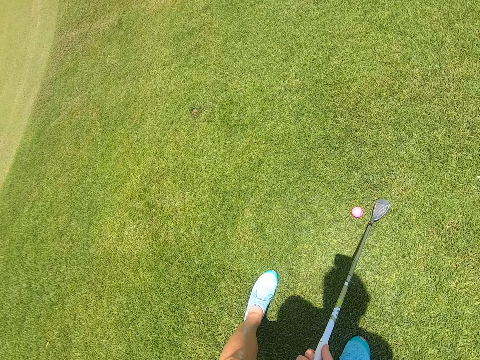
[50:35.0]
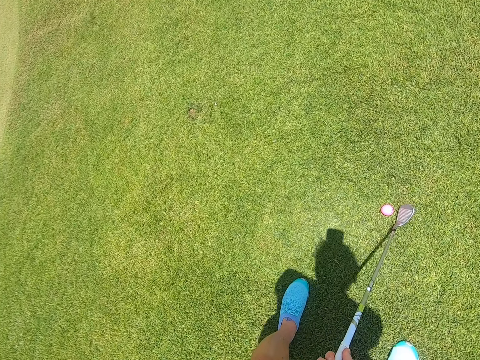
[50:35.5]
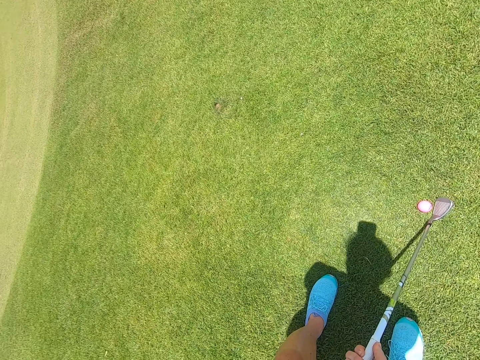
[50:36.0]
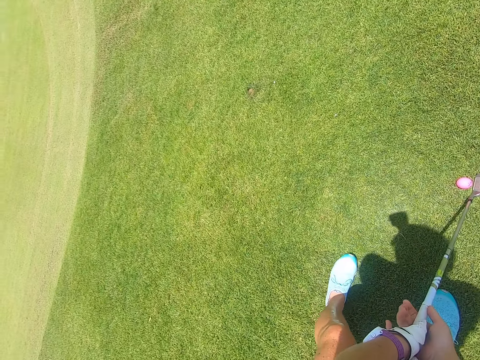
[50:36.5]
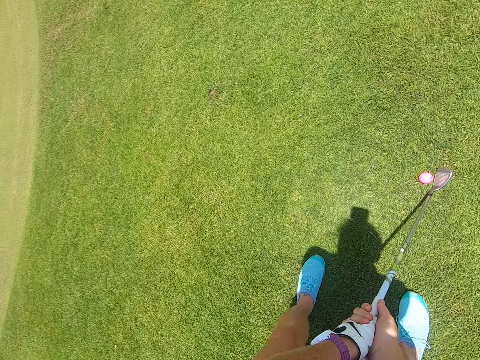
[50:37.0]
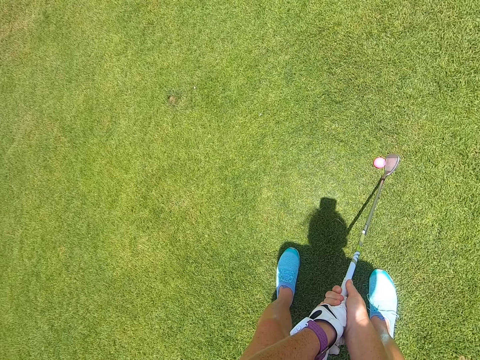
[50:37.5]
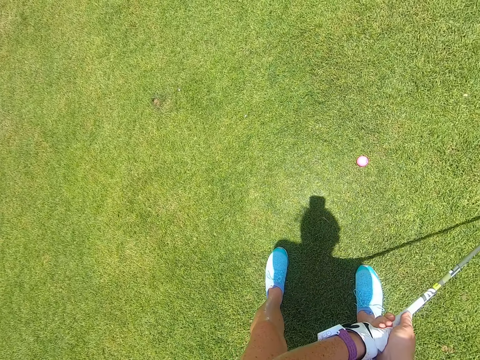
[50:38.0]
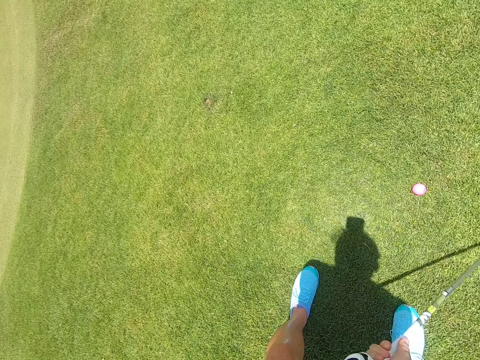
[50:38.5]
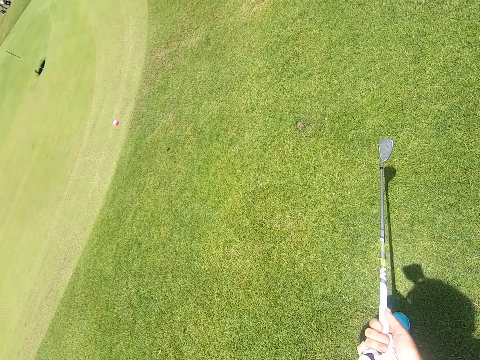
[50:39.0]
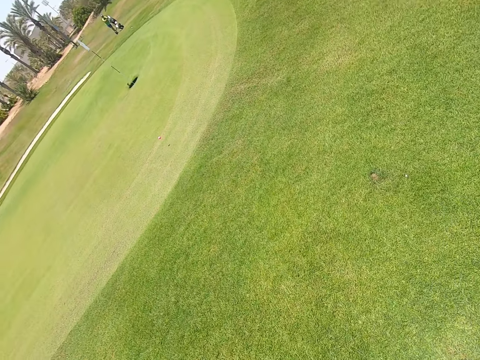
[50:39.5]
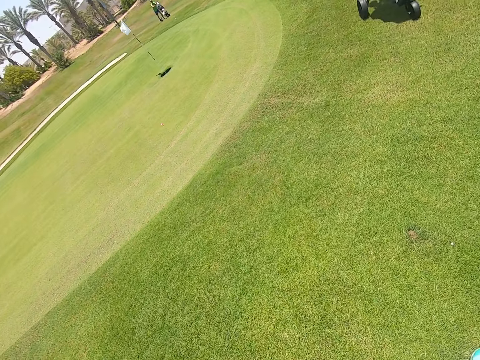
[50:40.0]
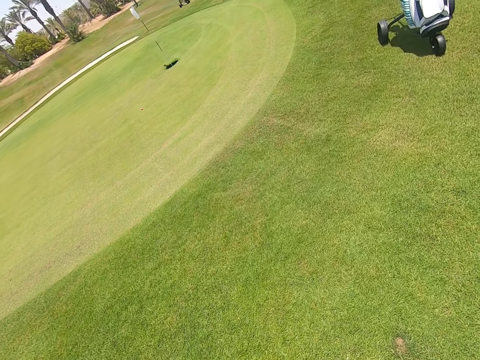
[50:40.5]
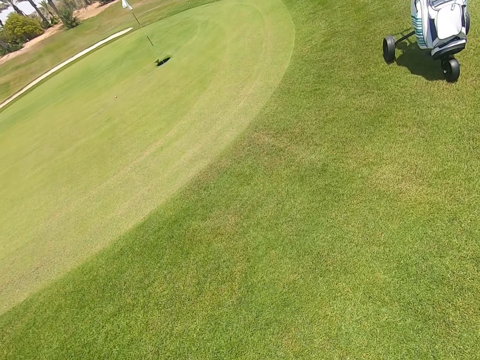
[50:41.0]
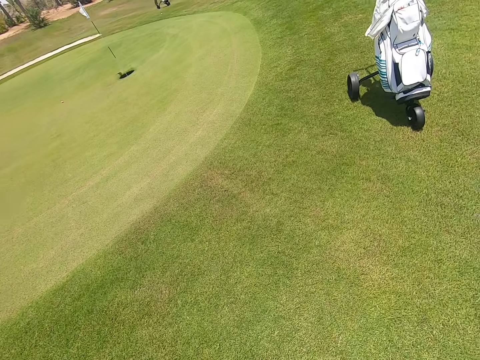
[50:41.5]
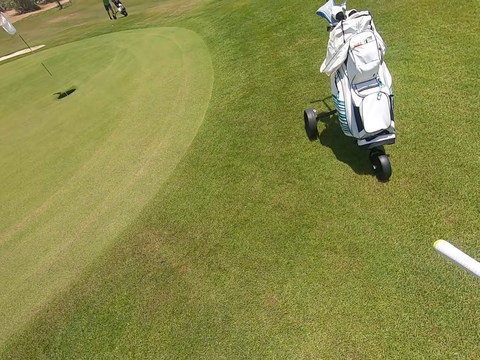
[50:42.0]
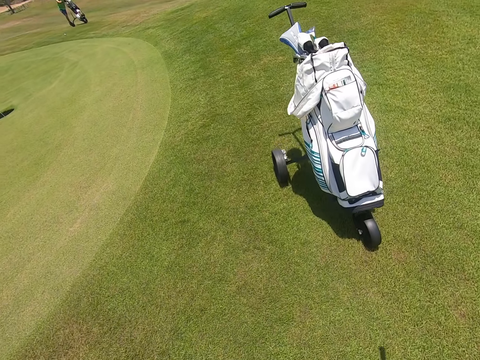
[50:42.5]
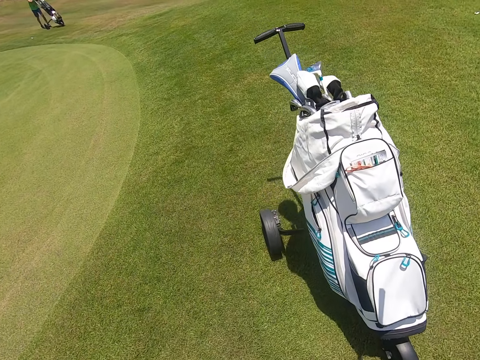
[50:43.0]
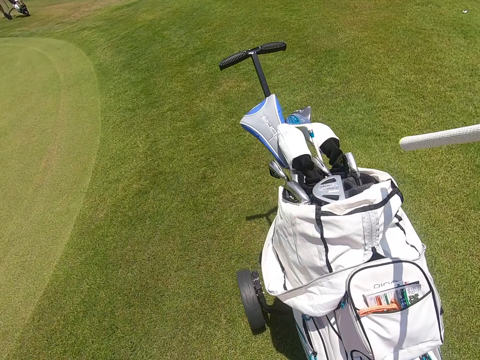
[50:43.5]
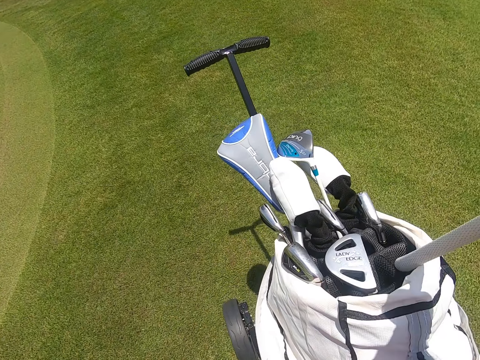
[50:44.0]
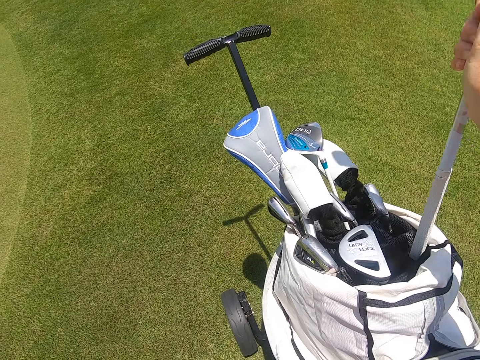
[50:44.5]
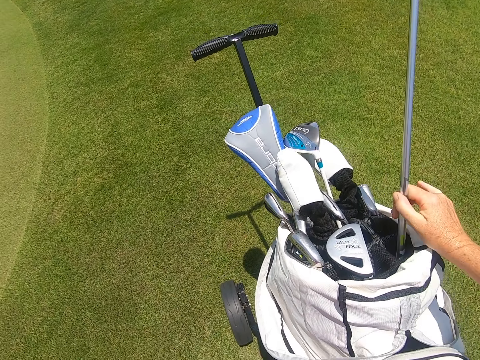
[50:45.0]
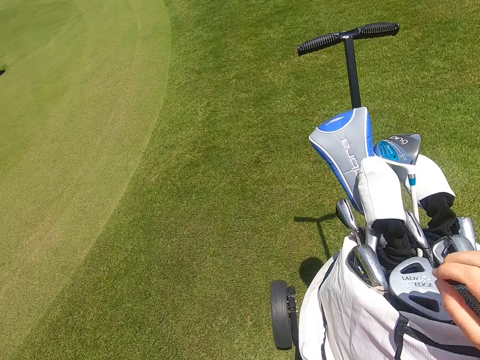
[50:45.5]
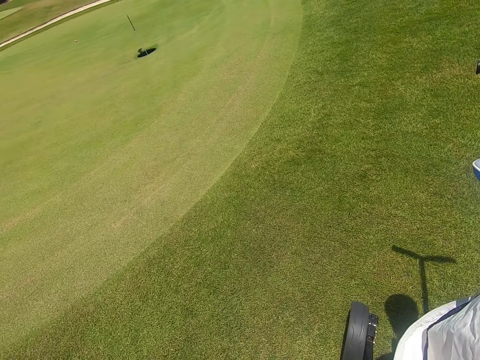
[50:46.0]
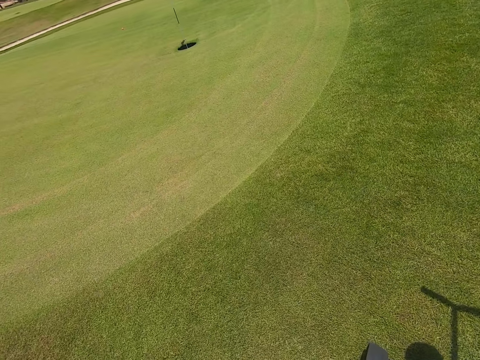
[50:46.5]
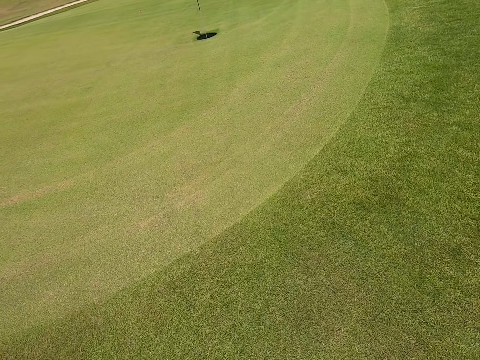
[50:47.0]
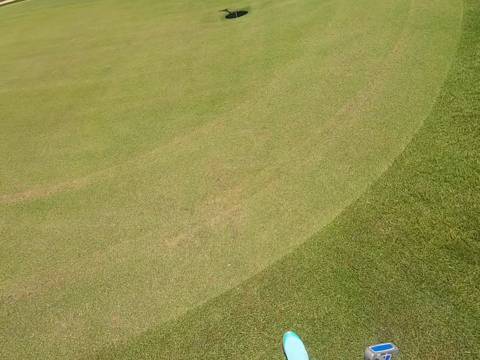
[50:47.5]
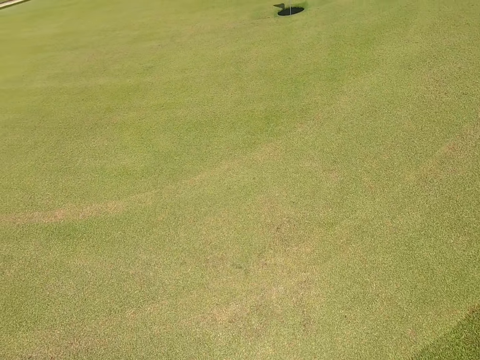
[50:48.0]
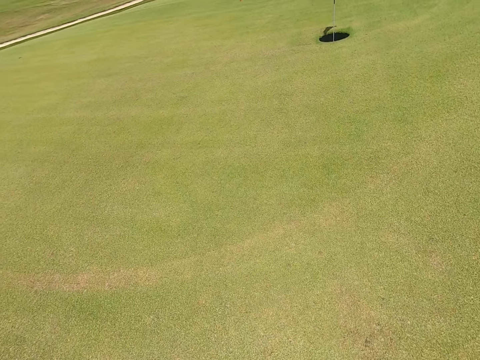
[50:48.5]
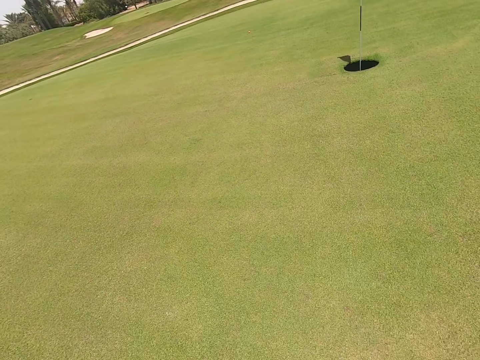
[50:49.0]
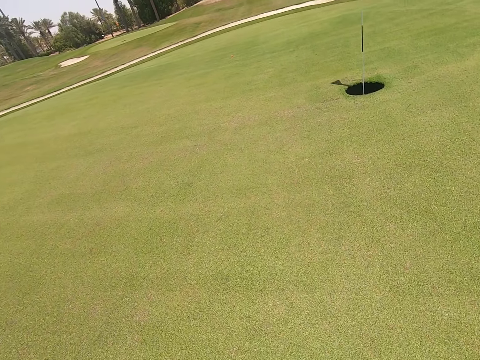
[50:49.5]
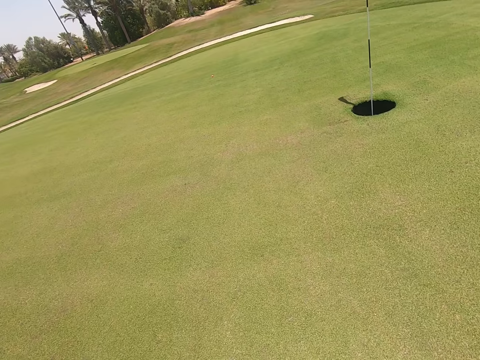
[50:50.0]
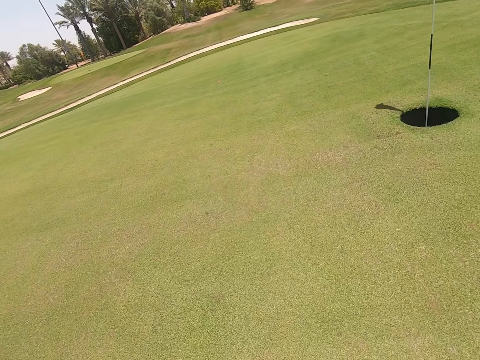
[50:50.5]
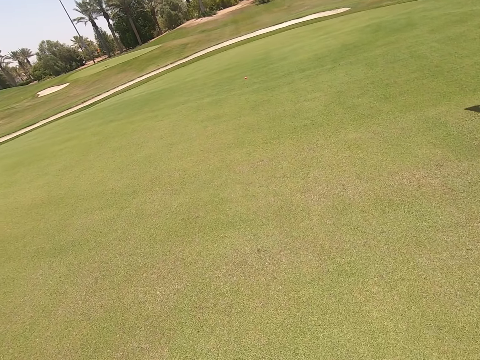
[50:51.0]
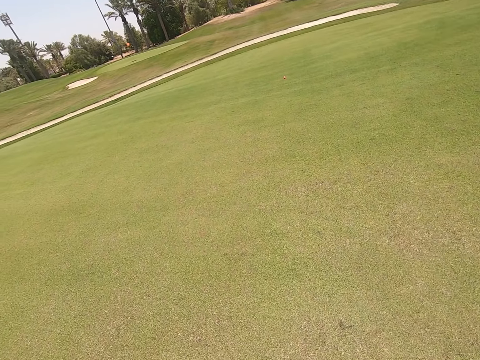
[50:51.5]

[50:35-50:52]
The camera wearer plays golf with a hockey stick. They kick the golf ball with the golf stick. They walk around the golf course. They place the golf stick in the golf cart bag. They walk around the golf course.

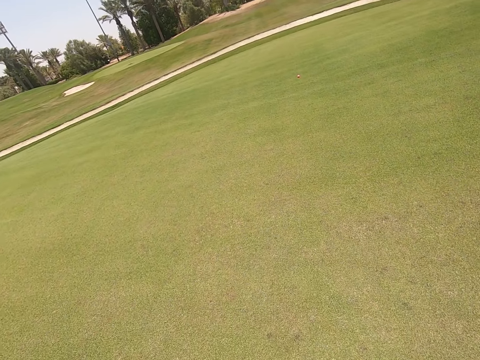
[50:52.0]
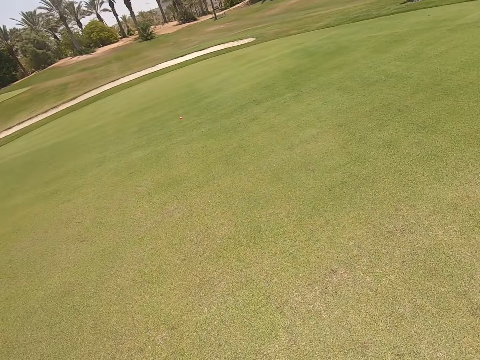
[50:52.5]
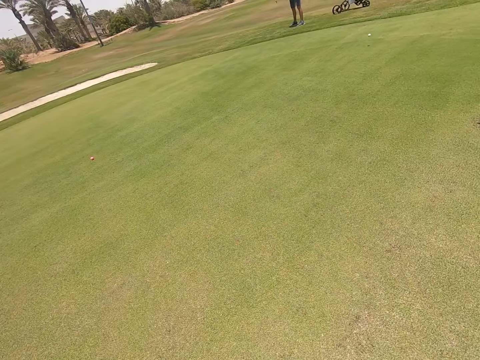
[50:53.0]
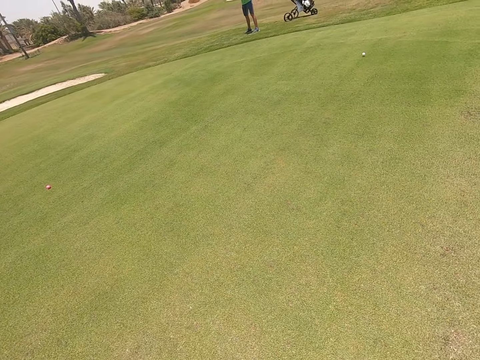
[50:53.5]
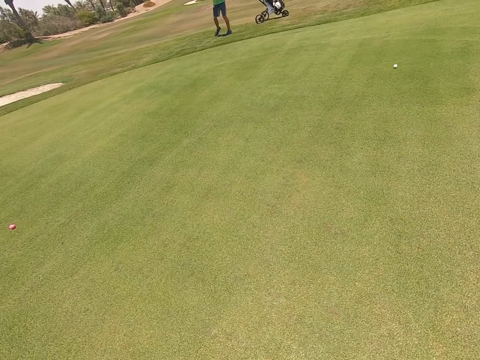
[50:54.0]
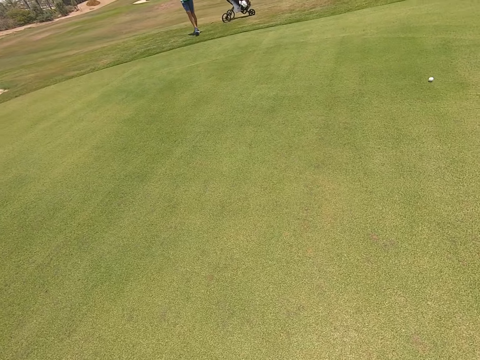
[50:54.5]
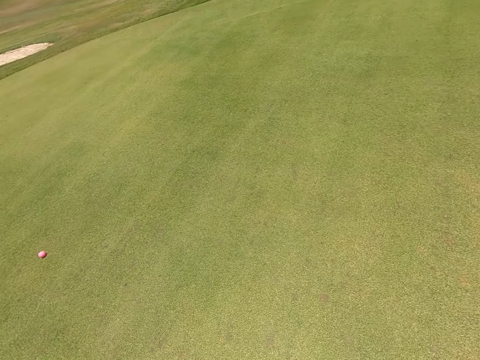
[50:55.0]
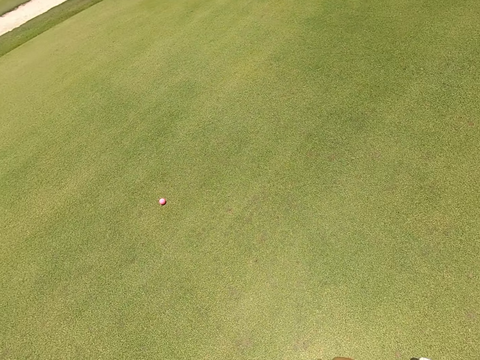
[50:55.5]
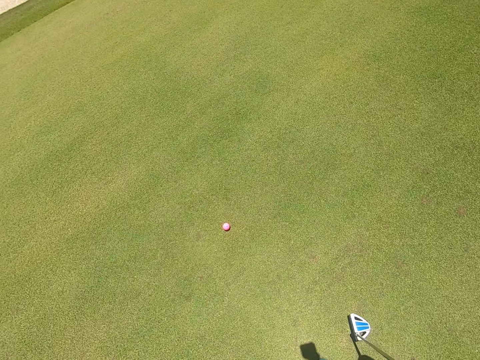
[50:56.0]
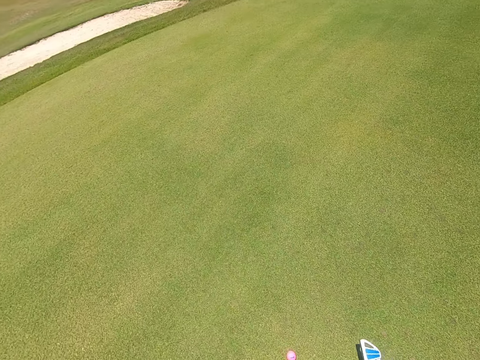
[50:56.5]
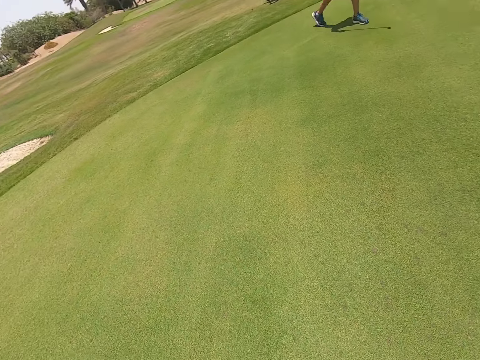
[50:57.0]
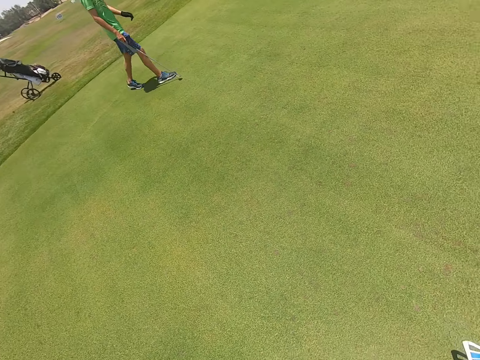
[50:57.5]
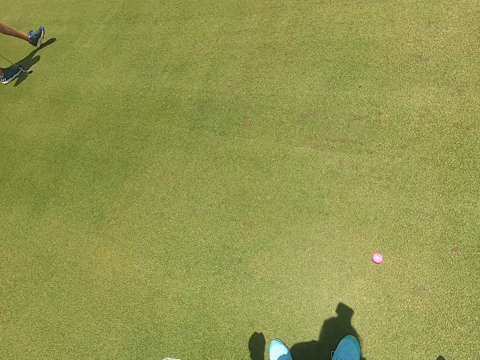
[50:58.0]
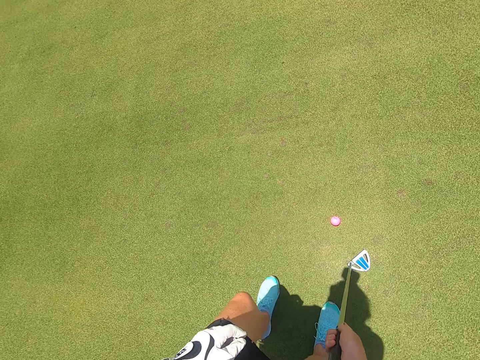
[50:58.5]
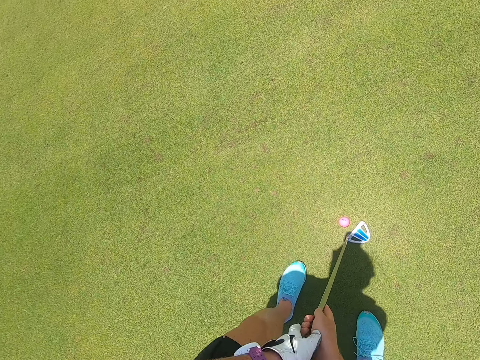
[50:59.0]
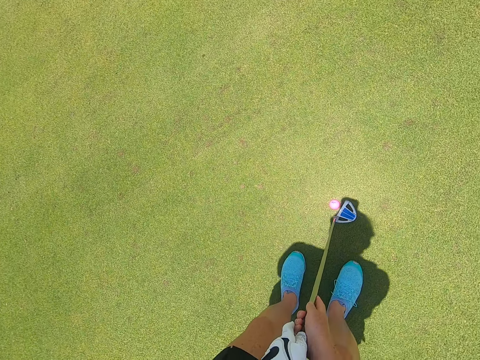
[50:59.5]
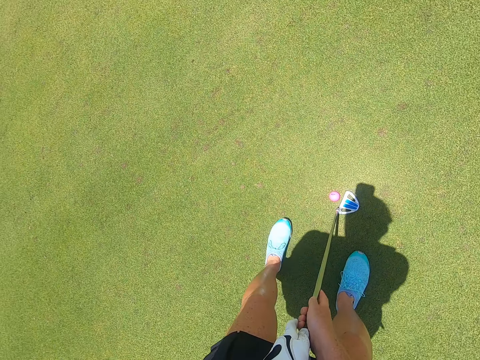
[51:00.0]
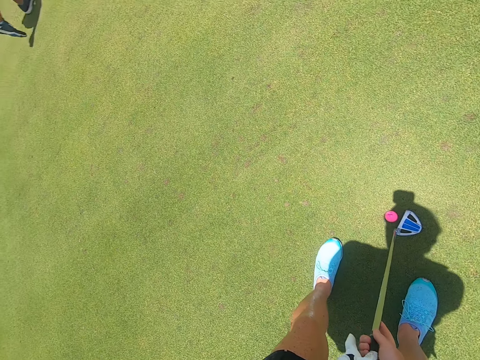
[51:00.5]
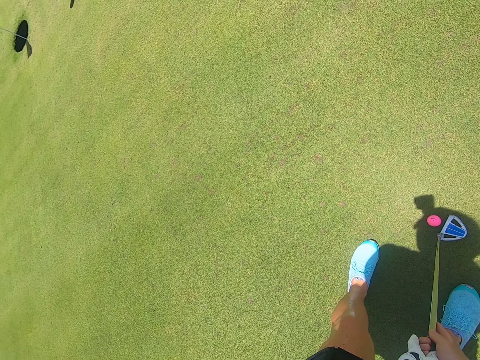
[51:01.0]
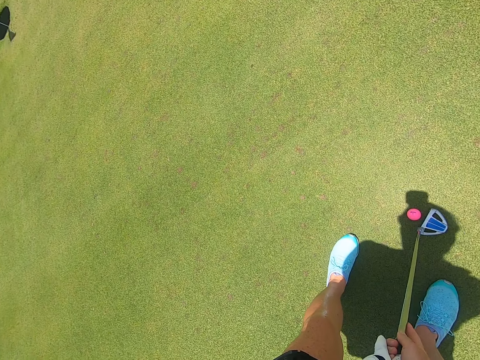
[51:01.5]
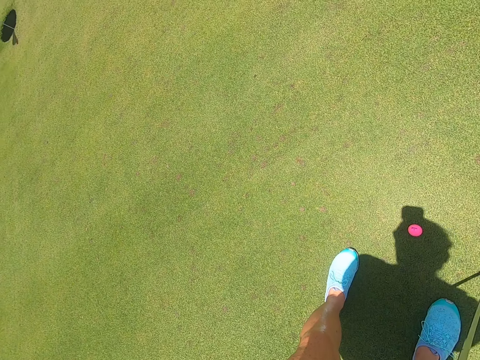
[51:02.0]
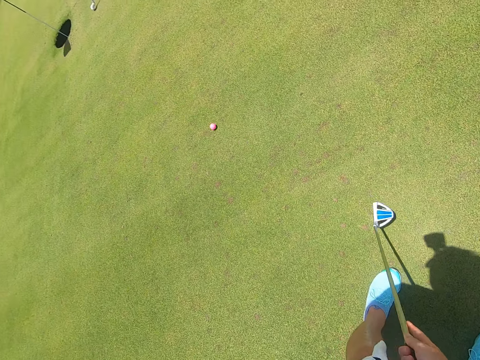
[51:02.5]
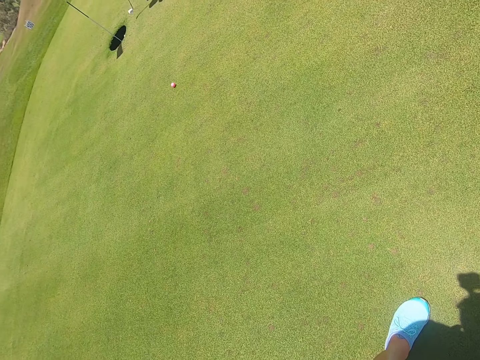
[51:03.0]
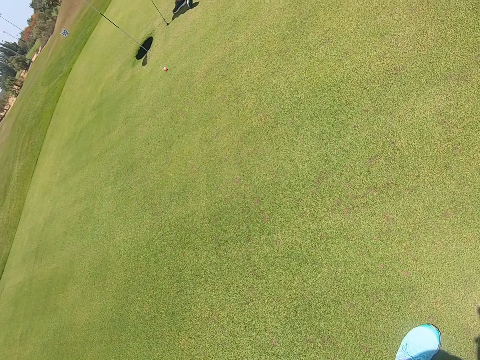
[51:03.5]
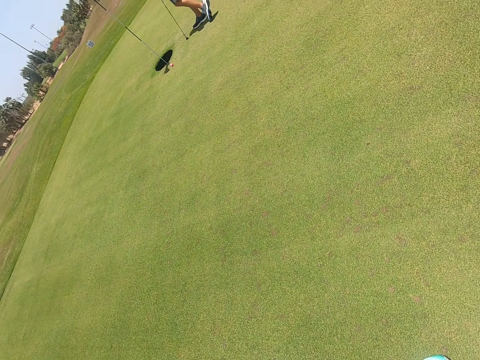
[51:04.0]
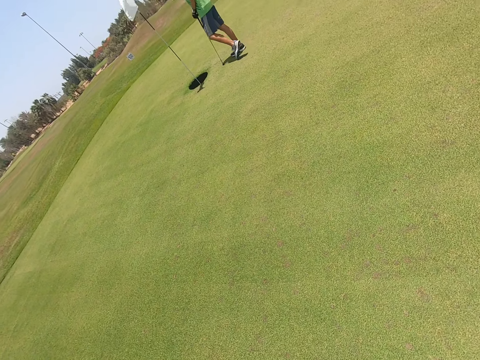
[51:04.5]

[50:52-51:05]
The camera wearer plays golf with a hockey stick. They move the golf stick. They kick the golf ball with the golf stick. They look at the golf ball.
